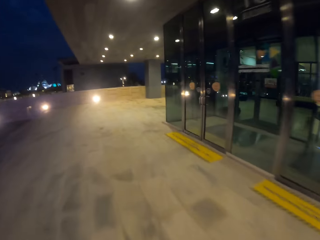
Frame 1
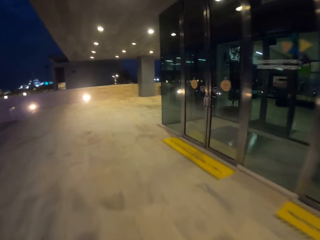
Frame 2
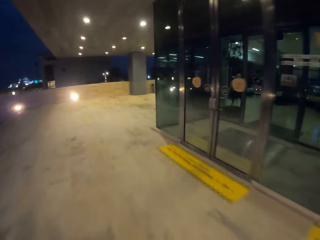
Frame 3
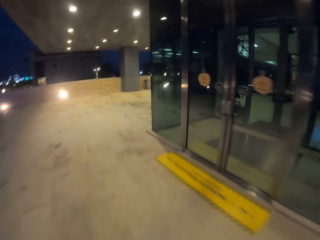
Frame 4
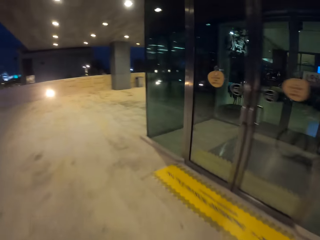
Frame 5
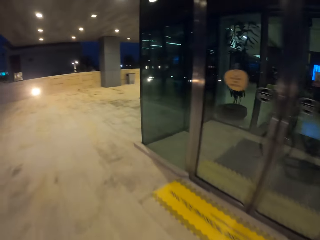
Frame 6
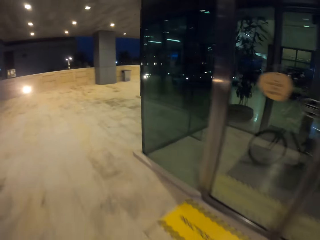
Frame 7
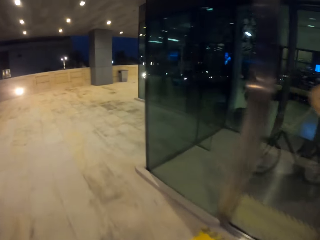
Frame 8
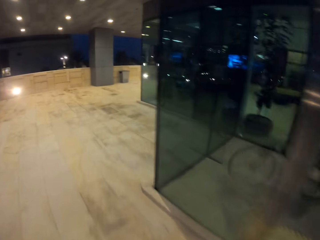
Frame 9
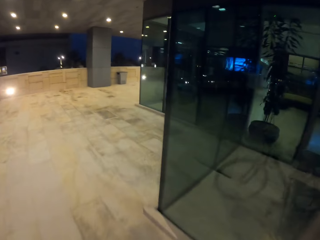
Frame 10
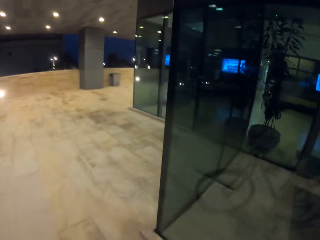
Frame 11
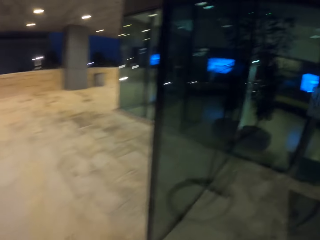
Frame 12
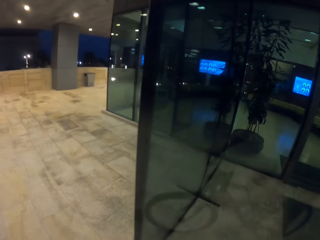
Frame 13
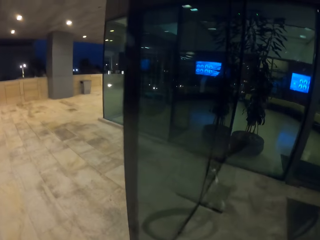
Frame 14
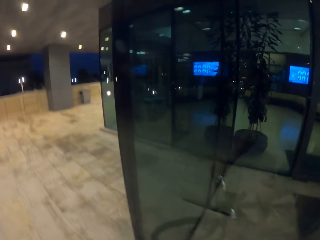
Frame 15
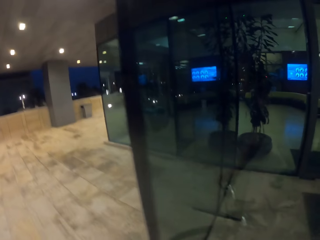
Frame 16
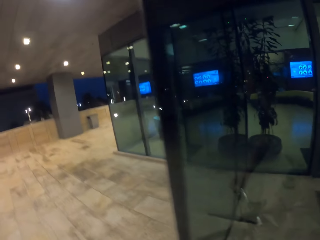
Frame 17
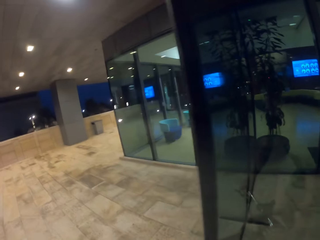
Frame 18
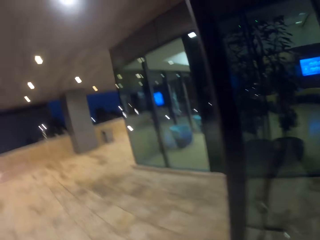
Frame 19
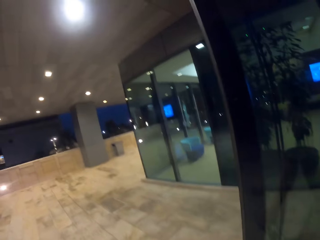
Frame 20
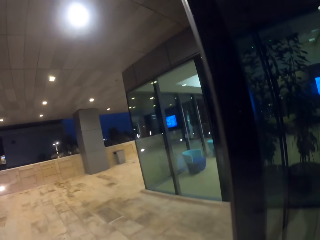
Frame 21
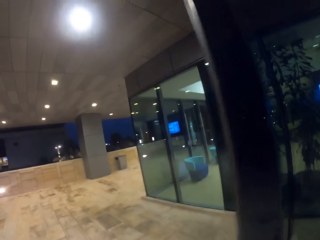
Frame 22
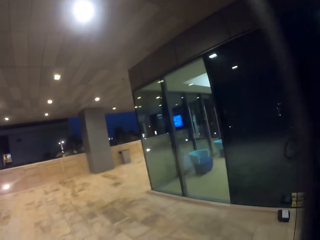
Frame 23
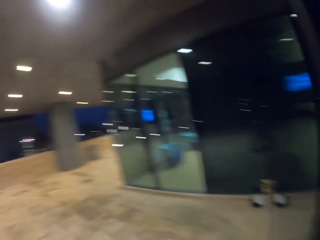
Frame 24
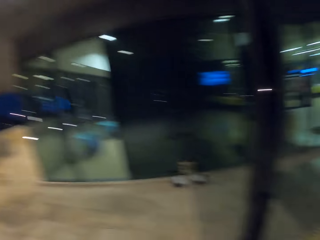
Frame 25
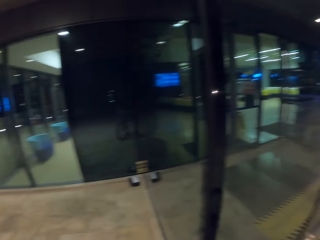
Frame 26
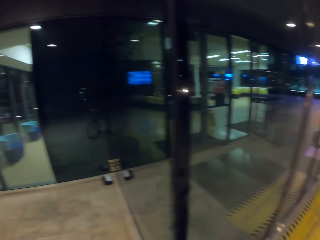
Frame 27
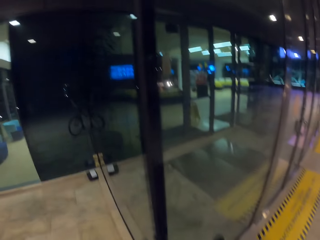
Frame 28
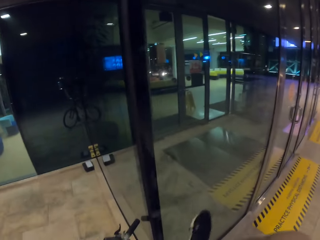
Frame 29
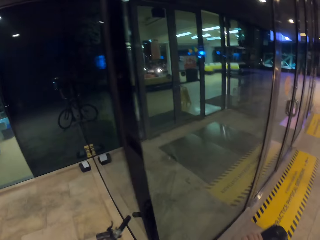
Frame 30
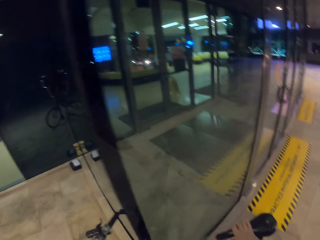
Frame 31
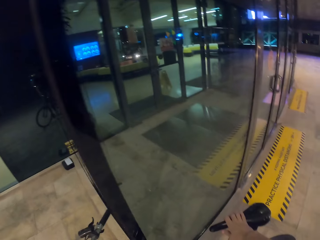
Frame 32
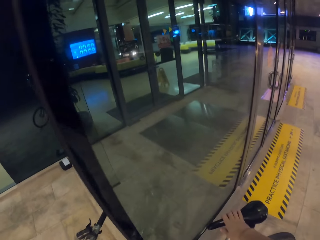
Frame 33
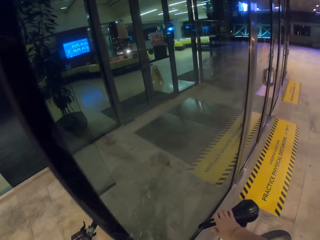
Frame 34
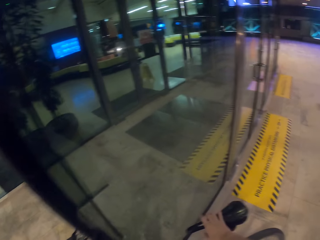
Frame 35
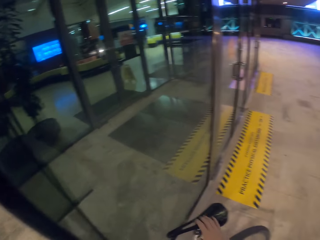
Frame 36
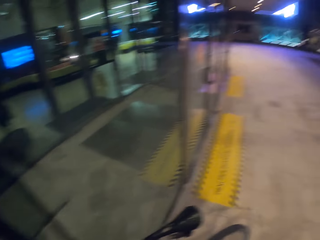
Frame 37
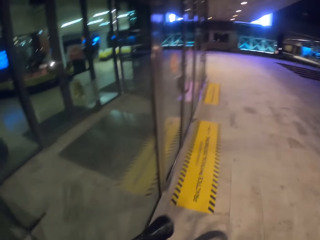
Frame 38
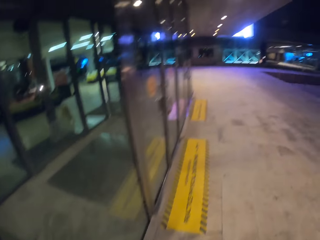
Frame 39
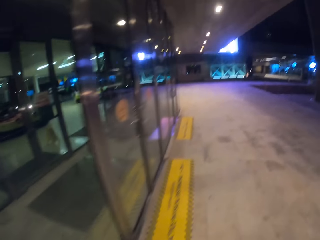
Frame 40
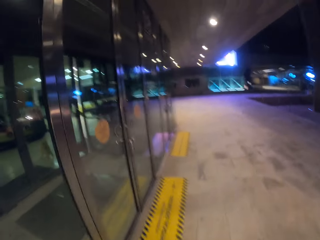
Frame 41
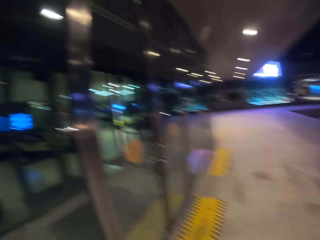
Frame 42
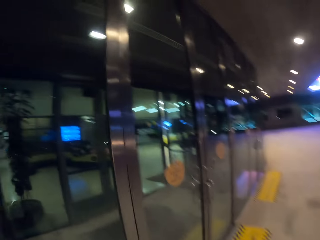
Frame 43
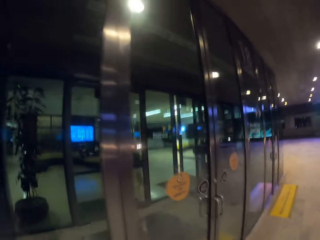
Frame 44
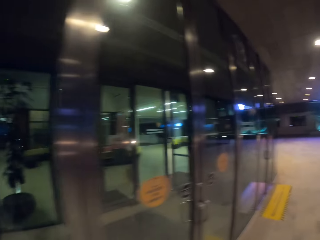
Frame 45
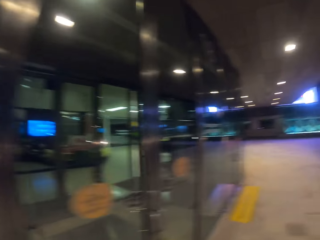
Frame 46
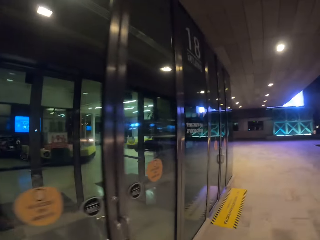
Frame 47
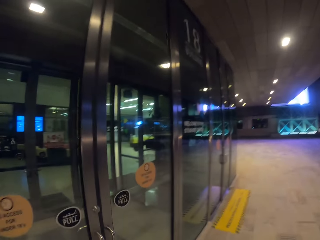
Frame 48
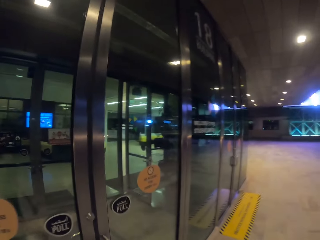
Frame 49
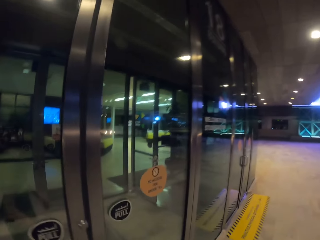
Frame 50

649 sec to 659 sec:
The camera wearer stops the bike by the building. They get off the bike. They put the bicycle against the wall.

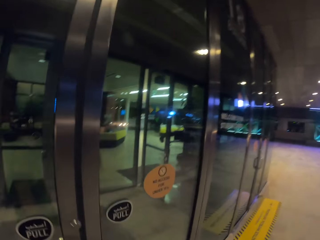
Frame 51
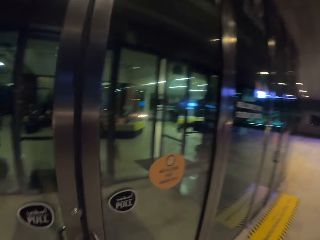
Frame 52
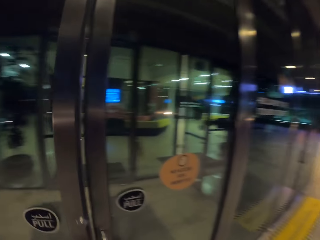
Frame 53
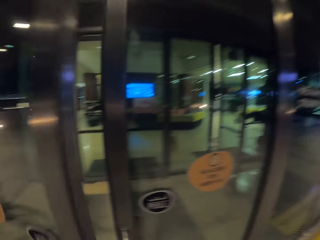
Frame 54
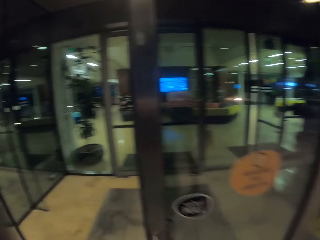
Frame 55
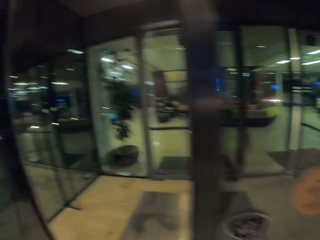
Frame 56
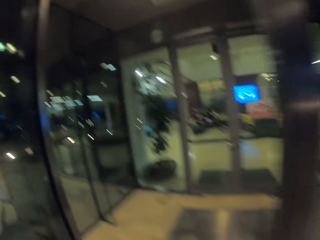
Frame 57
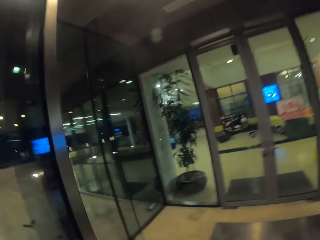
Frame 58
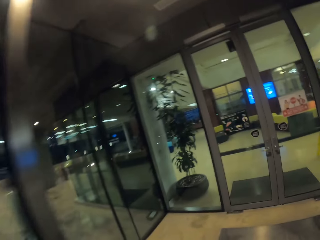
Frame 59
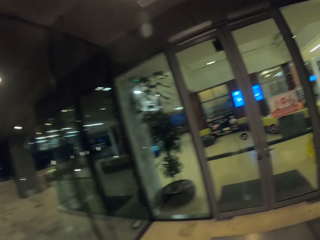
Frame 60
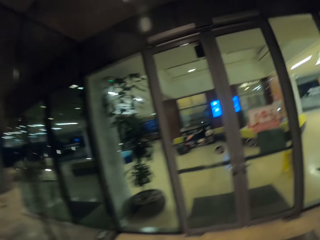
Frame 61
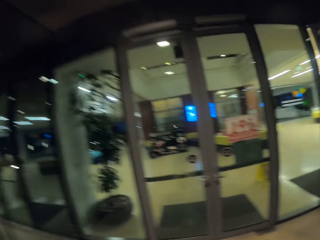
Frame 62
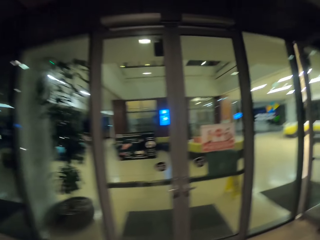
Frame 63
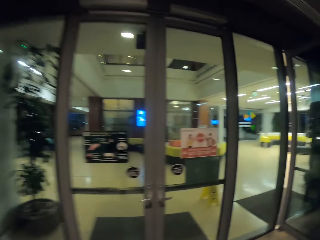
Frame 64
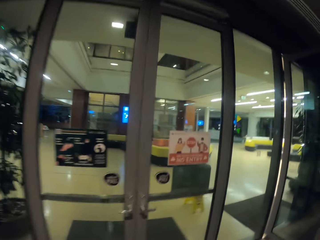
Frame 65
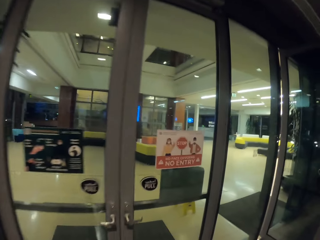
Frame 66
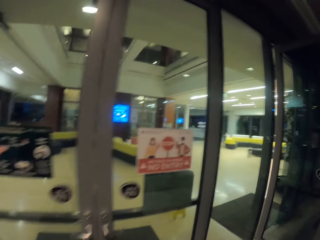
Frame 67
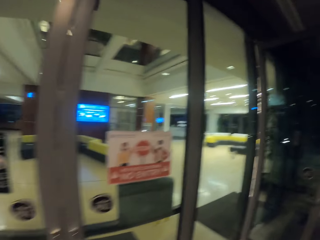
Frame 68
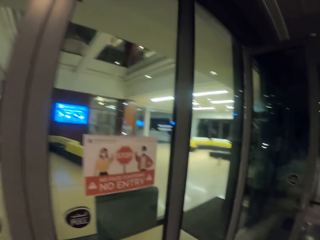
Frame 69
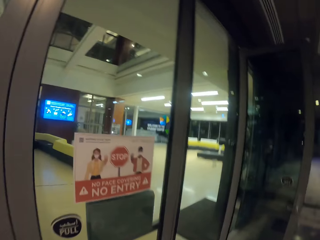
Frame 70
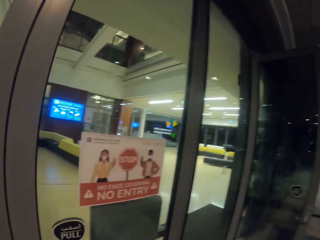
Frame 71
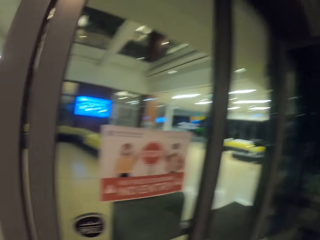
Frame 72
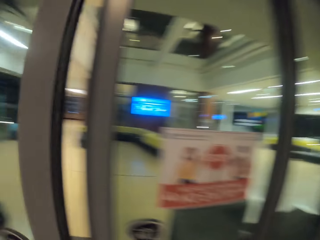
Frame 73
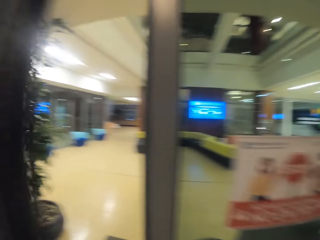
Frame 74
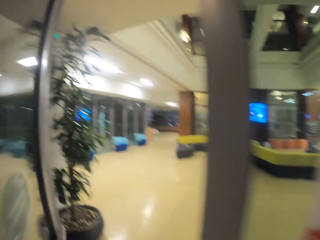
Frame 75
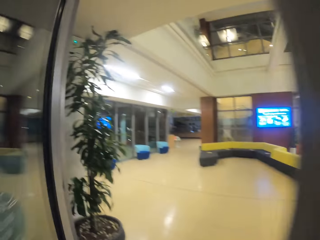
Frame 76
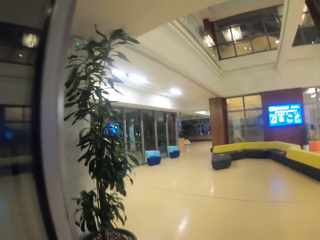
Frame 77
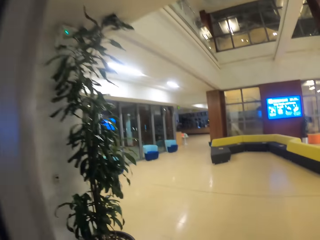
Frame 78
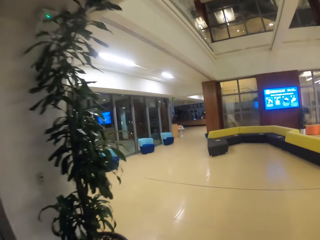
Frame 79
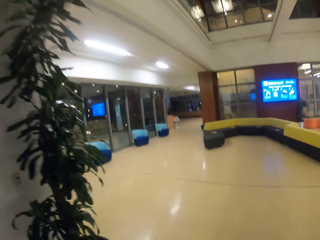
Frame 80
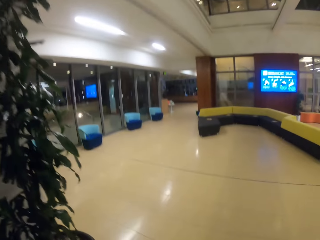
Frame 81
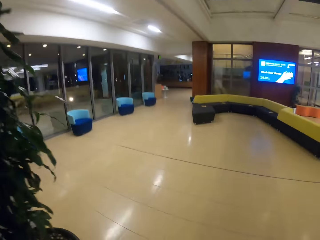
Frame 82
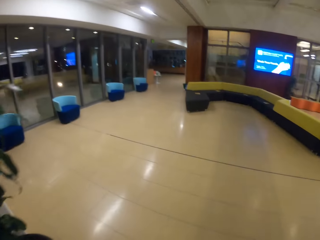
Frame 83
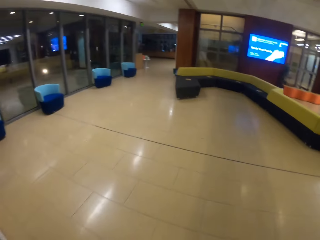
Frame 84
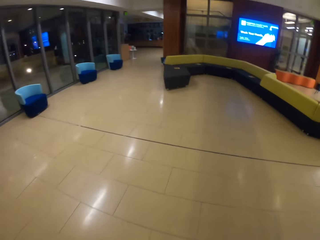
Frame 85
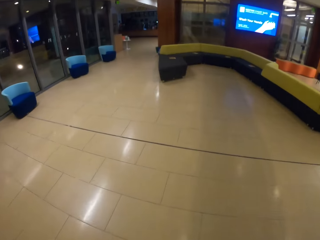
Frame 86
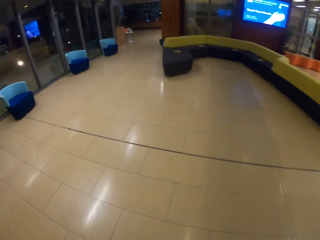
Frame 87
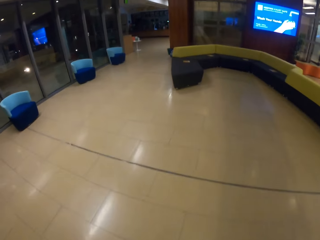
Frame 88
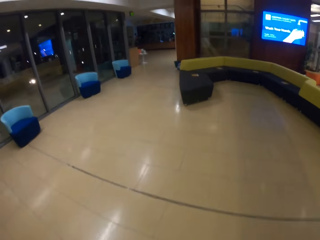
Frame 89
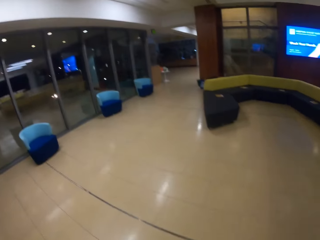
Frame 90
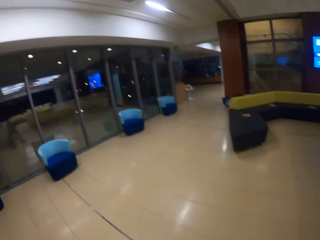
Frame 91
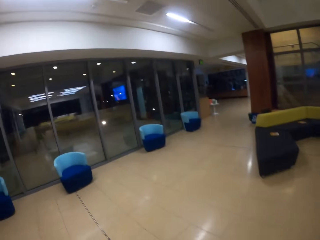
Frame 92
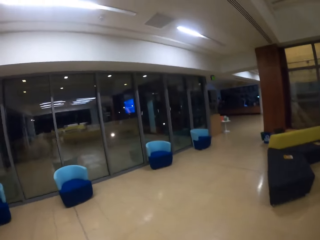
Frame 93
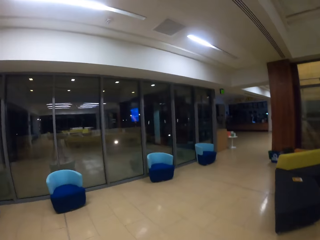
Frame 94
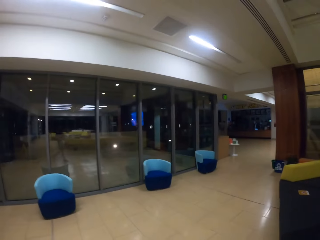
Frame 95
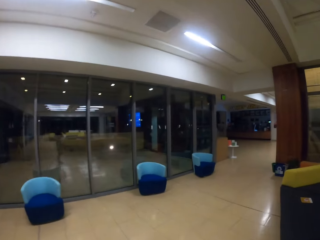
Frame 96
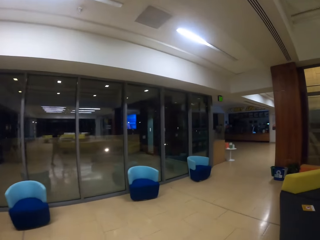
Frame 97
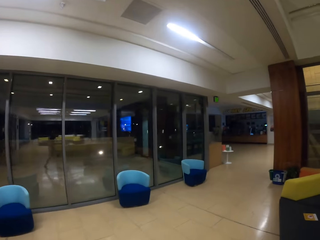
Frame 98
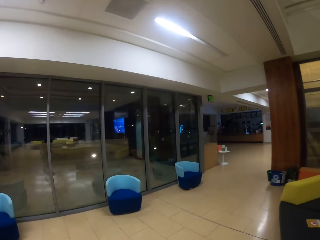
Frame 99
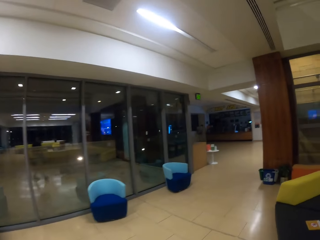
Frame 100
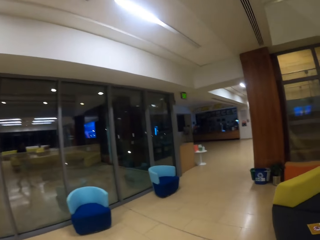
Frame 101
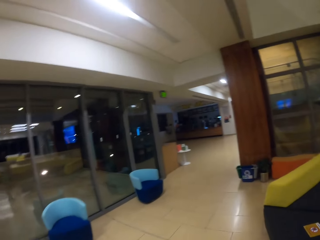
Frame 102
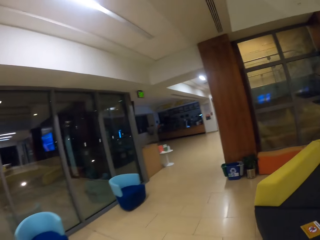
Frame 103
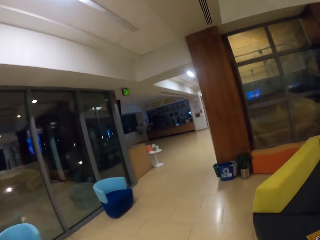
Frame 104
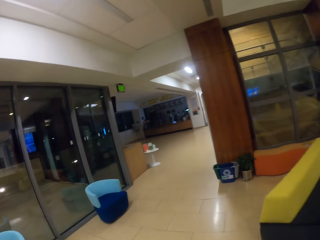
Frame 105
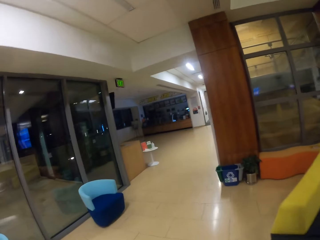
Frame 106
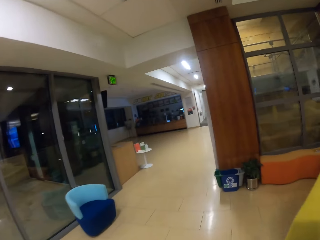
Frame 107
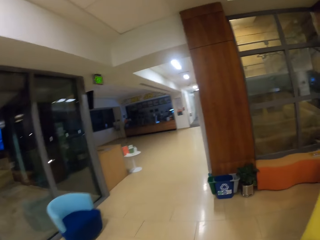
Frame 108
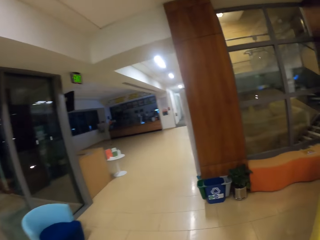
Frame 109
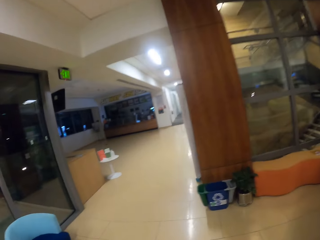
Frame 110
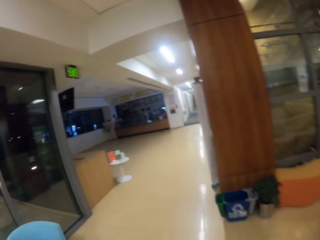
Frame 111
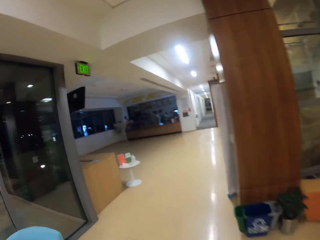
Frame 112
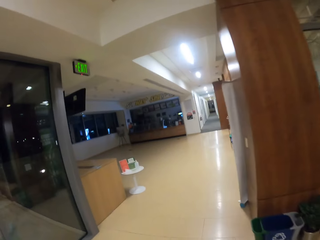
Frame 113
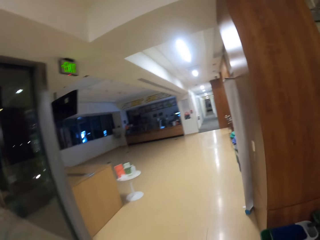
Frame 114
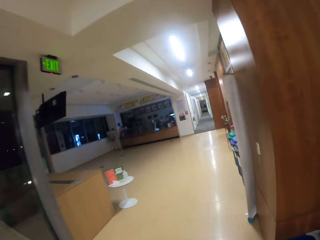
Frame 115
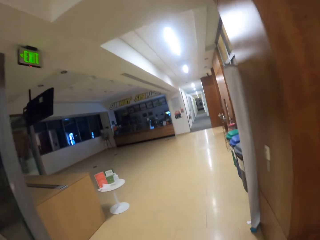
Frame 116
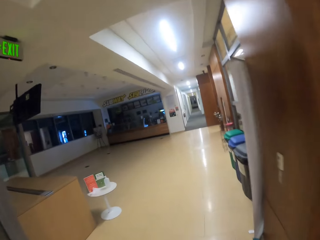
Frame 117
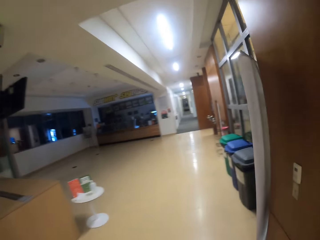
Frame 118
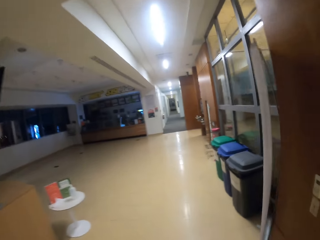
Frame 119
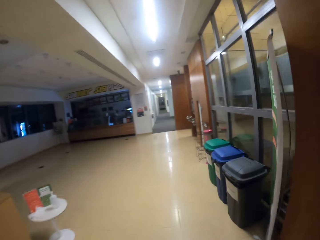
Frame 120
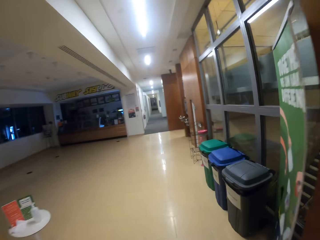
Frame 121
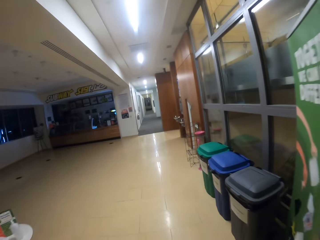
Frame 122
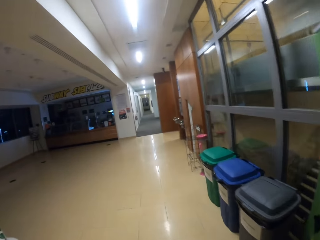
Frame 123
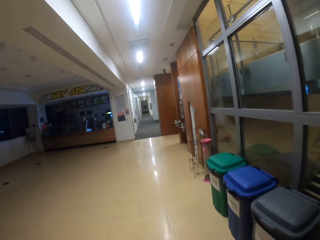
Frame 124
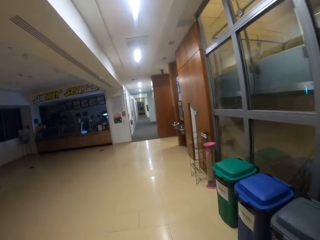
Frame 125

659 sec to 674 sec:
The camera wearer opens the building door. They walk inside the building. They open the building door. They walk through the door. They walk in the building.
